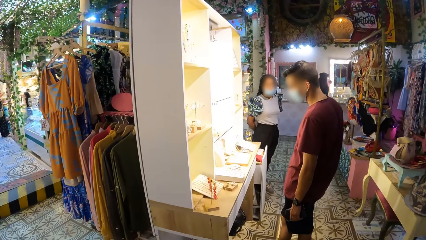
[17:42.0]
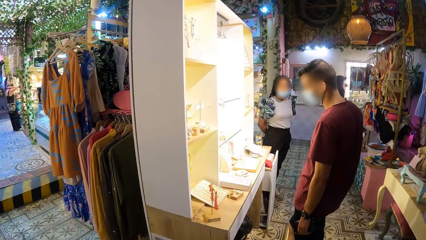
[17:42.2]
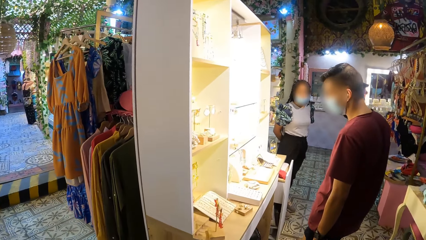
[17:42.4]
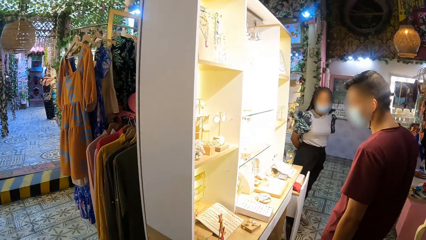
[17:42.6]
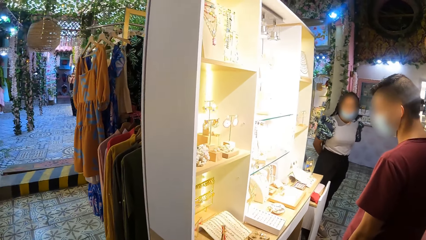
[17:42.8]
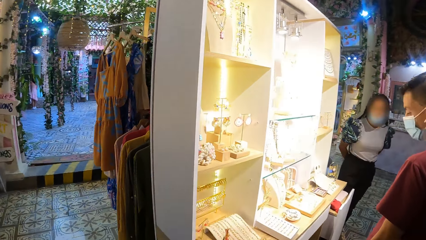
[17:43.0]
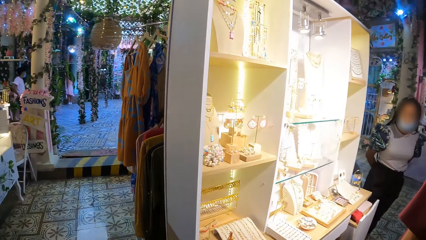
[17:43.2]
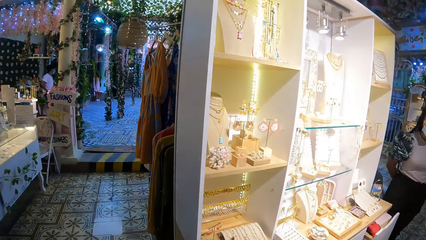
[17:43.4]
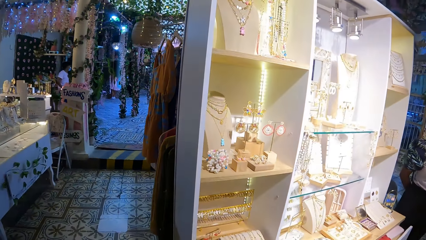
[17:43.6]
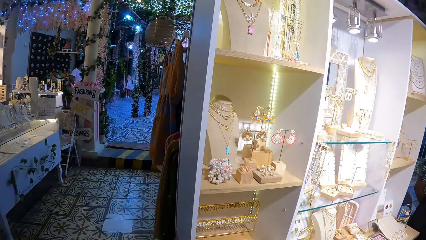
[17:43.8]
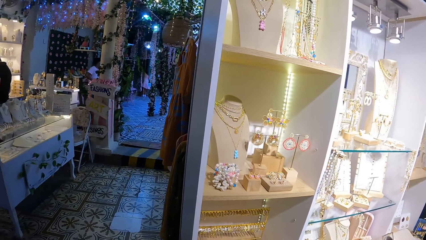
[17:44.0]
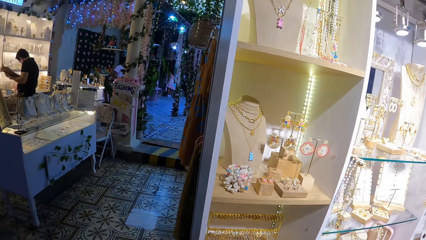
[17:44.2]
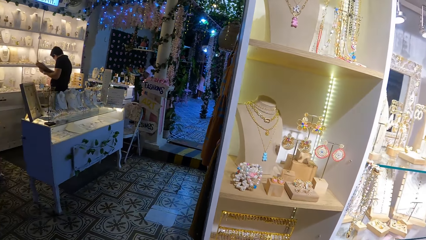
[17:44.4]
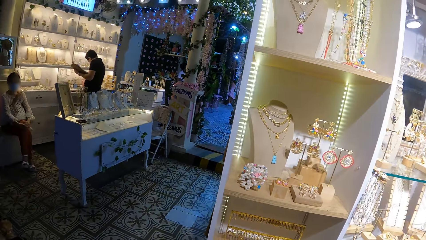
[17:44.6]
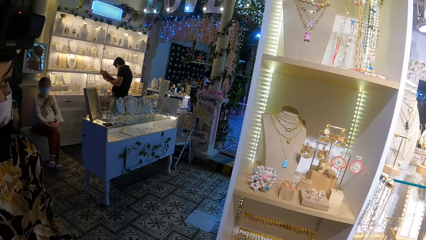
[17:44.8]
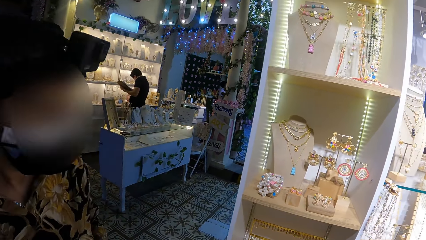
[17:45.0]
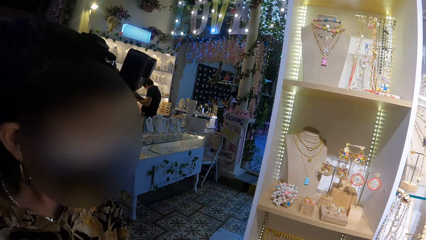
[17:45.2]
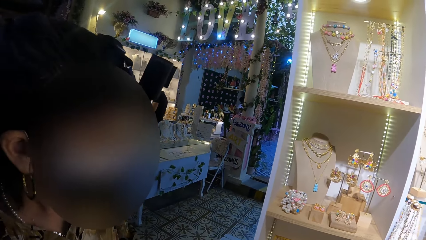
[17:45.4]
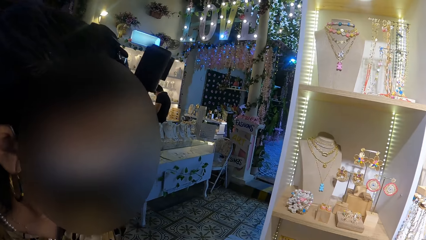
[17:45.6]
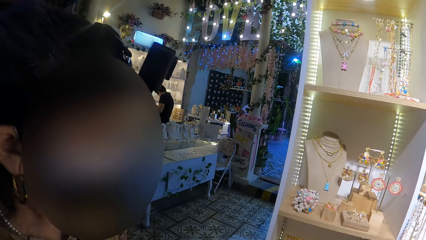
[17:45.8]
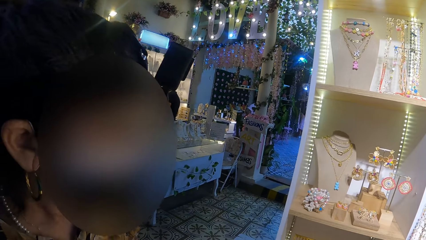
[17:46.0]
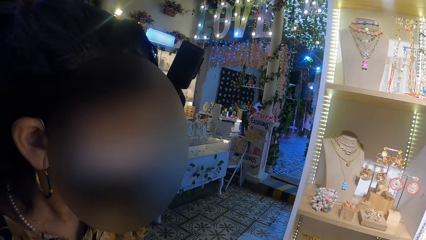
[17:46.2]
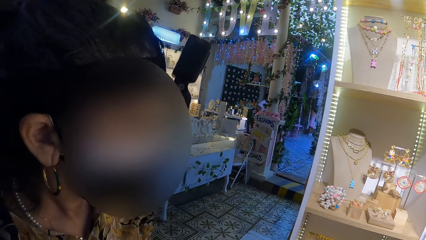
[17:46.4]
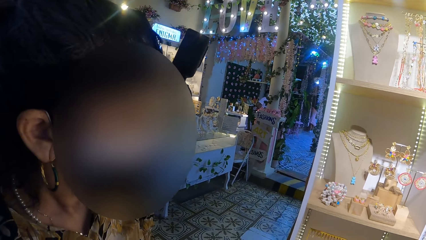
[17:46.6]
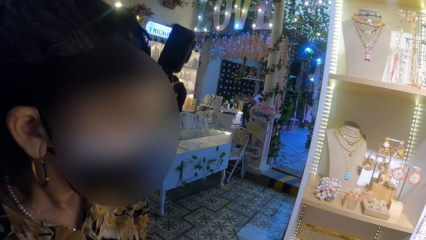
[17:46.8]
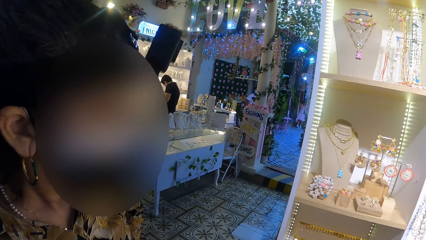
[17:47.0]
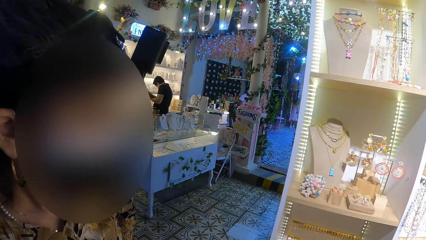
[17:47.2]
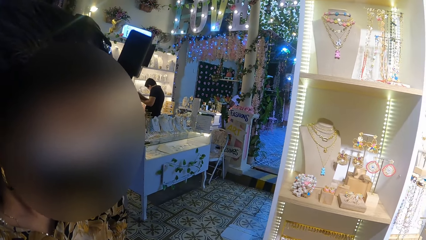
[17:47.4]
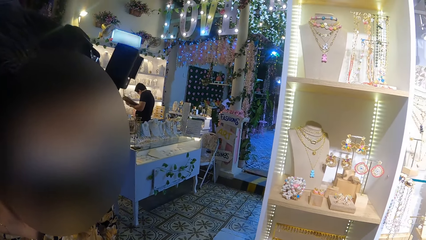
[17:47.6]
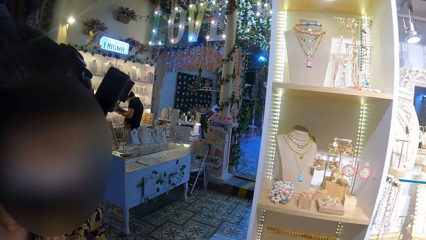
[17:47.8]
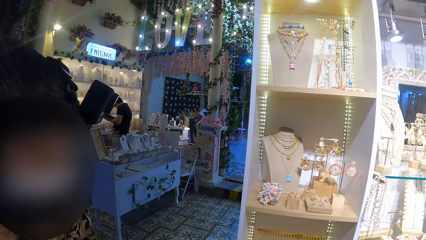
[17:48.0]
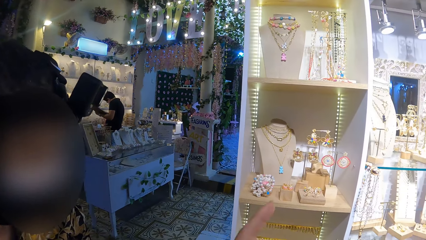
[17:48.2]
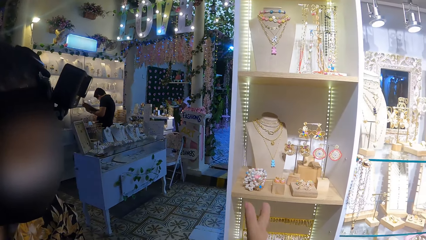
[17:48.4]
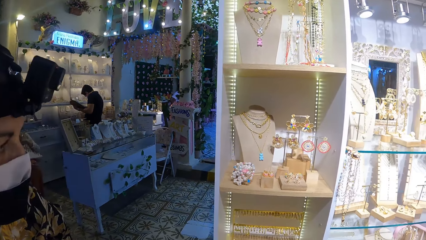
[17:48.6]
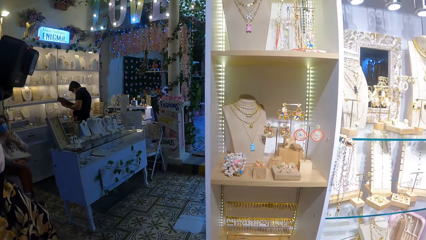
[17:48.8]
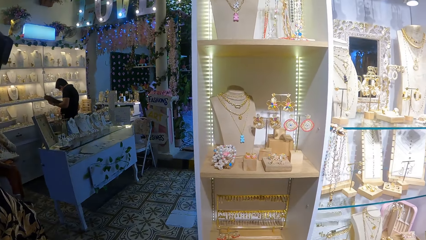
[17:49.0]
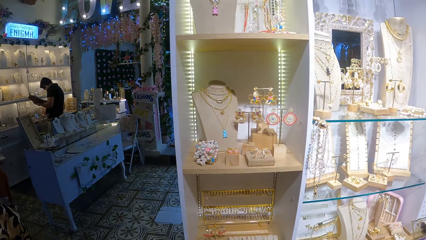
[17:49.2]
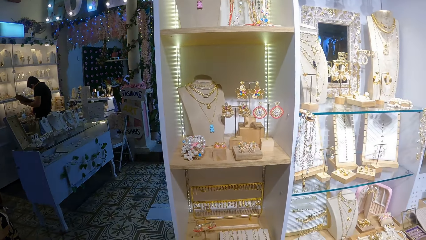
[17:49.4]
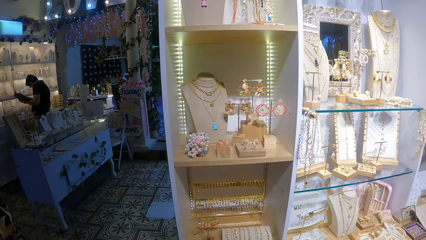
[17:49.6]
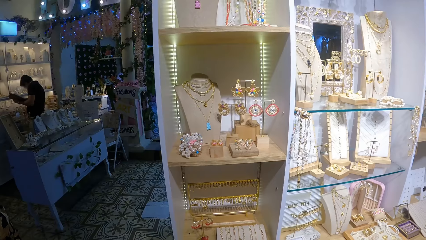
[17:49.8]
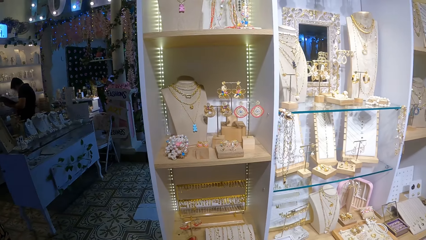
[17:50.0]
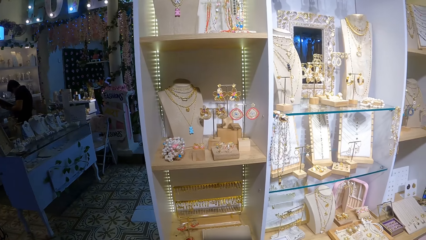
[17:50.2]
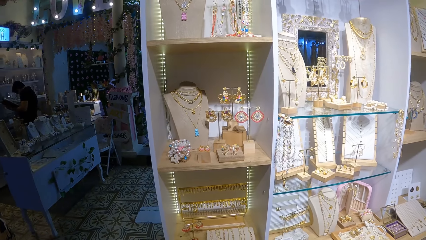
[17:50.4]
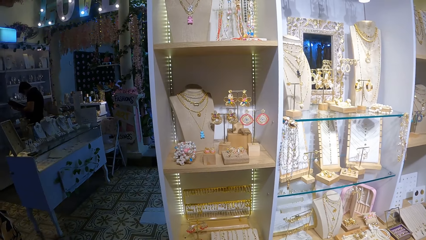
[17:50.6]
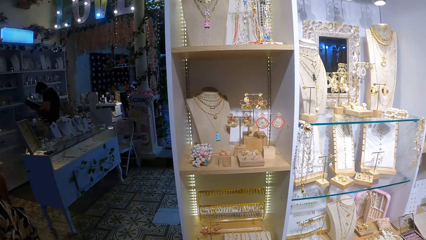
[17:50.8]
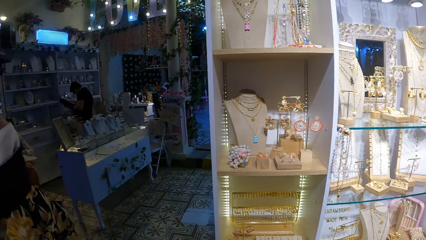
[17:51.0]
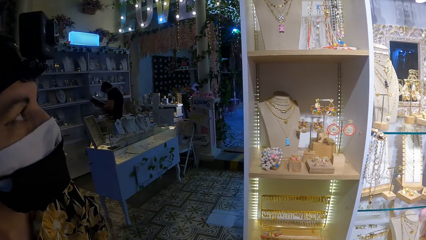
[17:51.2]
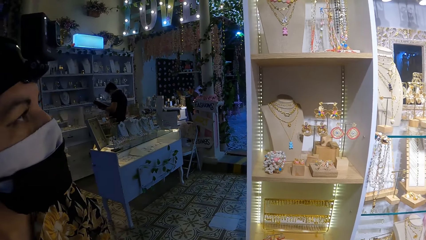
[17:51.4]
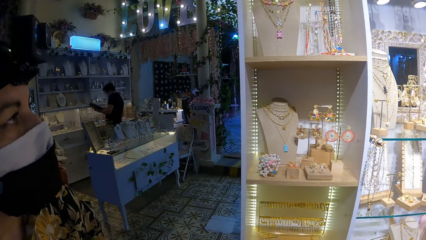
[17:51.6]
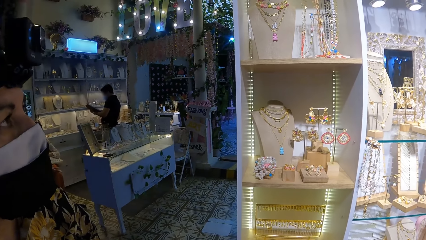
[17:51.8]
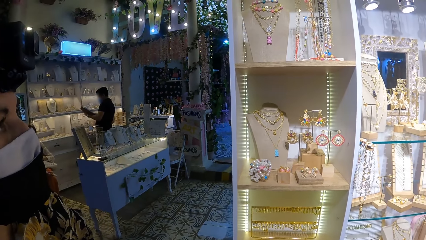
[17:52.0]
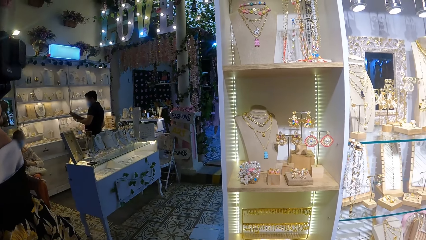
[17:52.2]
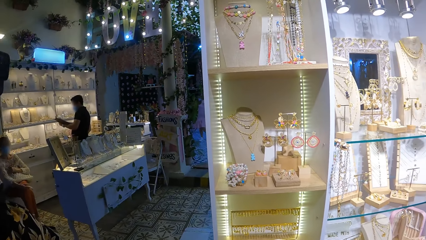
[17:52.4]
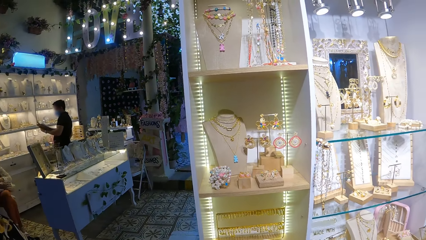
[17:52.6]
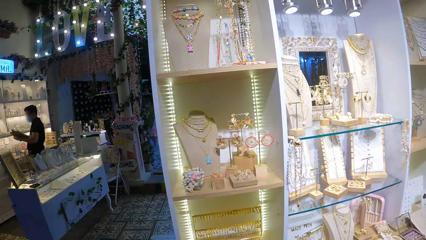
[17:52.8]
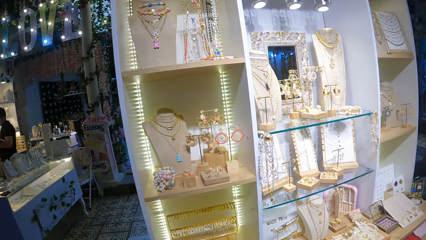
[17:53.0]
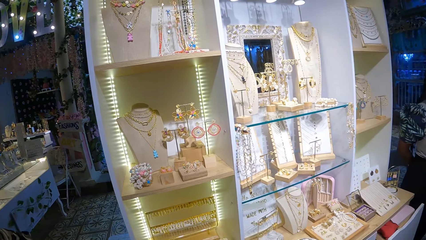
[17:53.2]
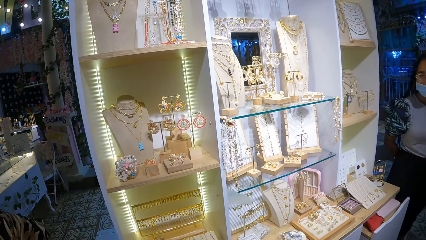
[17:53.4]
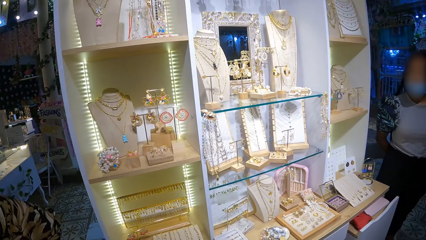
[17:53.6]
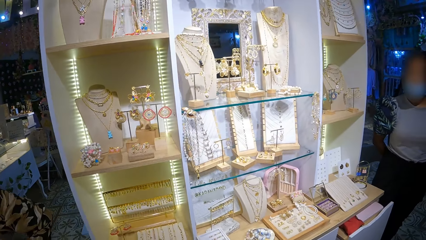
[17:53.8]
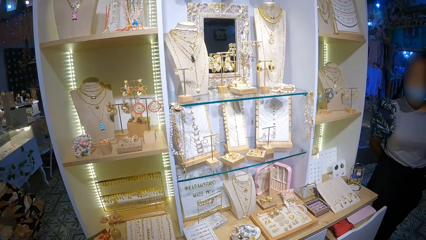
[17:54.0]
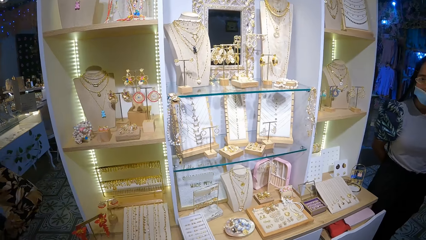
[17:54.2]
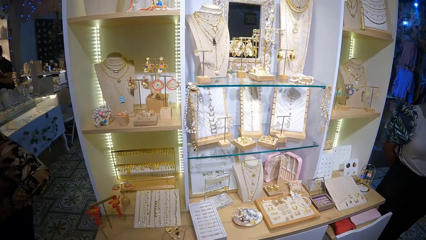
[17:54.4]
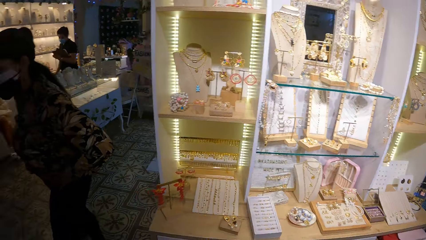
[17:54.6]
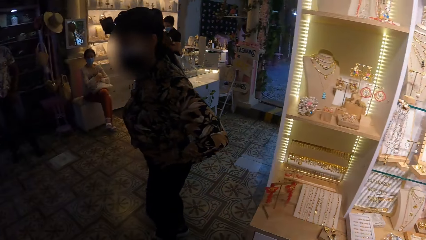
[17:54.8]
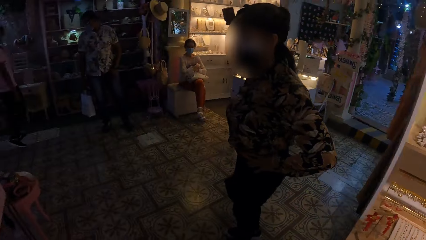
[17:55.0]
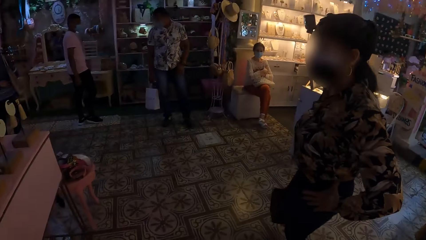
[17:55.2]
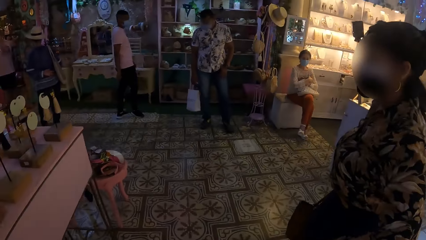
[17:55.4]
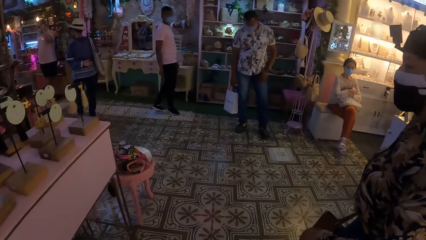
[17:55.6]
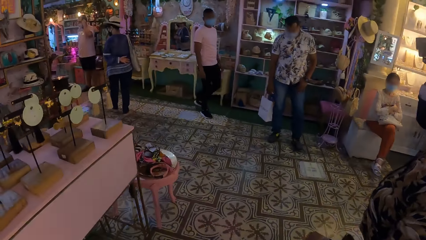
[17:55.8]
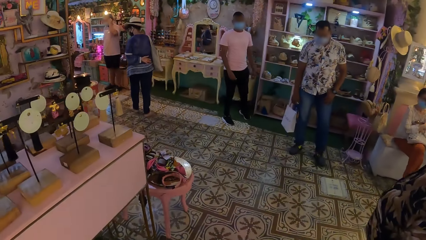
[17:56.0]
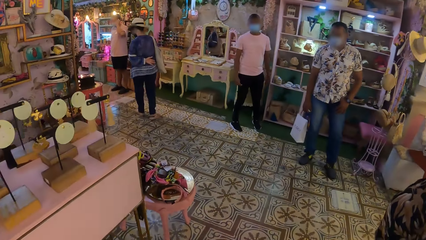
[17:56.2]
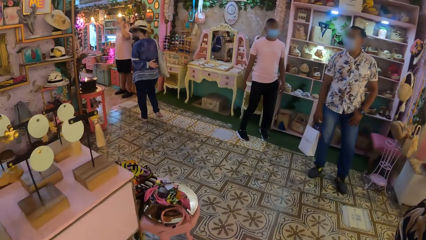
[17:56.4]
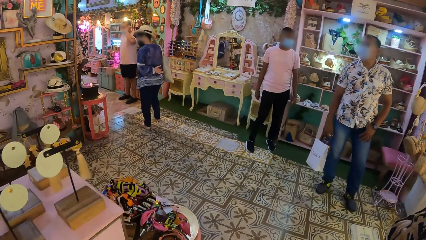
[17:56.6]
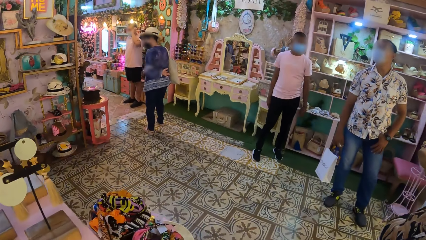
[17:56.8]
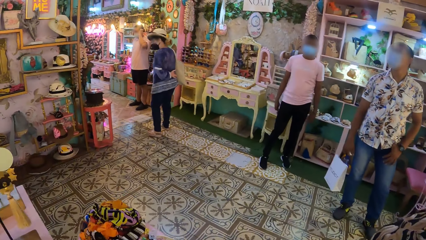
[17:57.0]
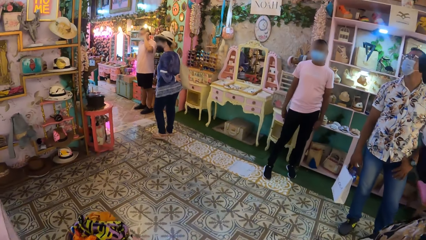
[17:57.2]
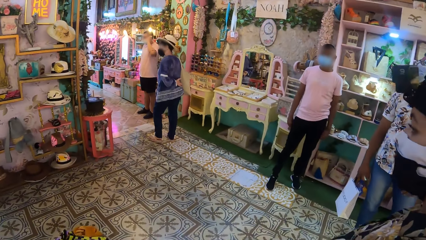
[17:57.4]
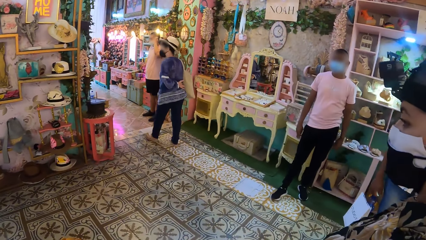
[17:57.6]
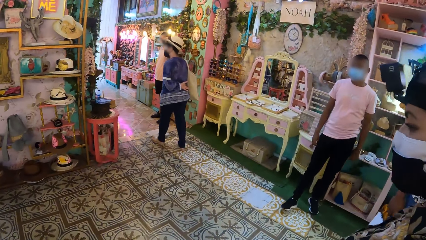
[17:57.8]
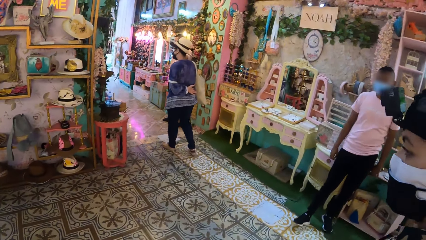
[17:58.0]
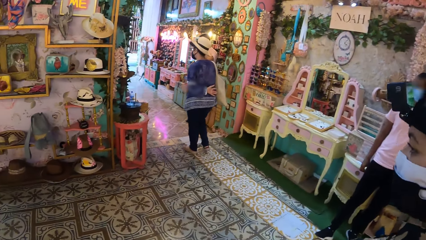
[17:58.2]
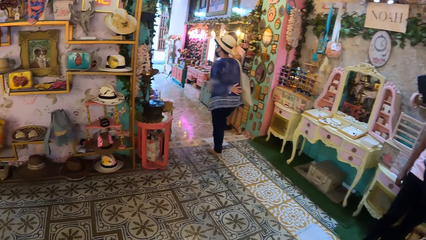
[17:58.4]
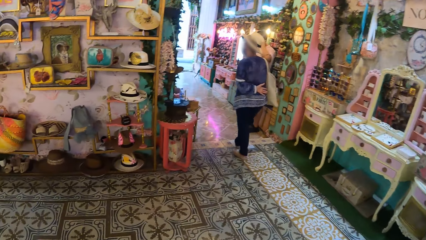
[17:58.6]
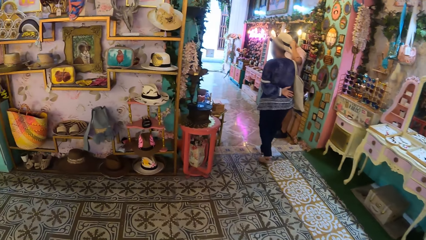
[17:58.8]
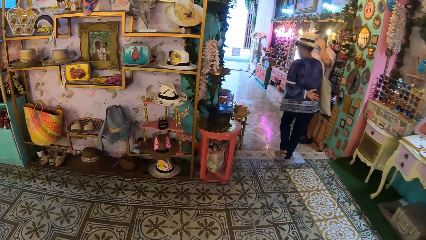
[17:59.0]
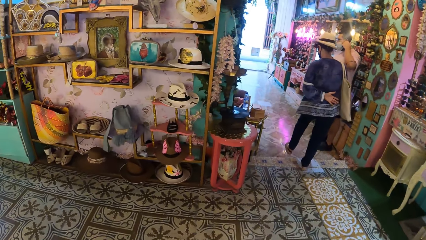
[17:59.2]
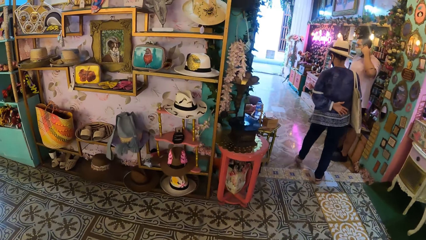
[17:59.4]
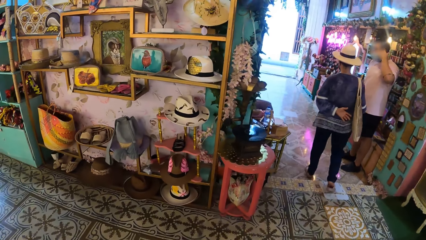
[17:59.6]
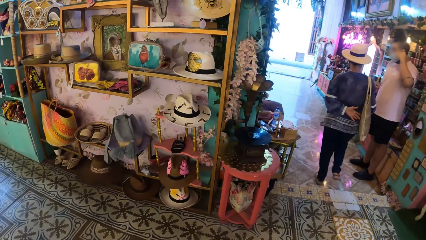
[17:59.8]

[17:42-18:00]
The camera wearer looks around a jewelry cabinet. They converse with a person. They walk around in the showroom.
